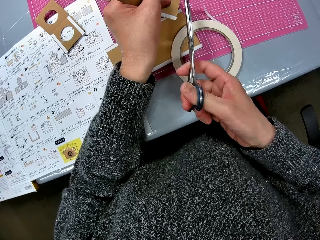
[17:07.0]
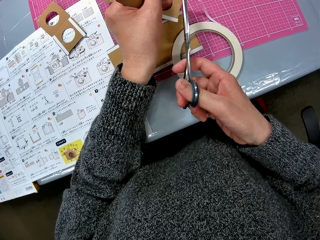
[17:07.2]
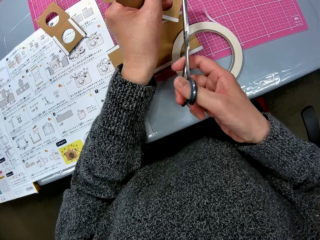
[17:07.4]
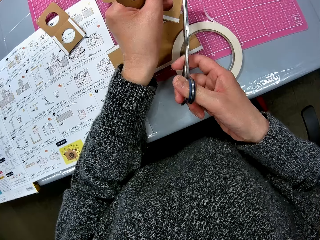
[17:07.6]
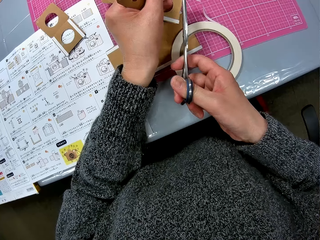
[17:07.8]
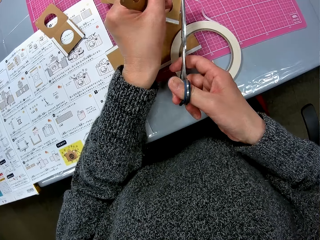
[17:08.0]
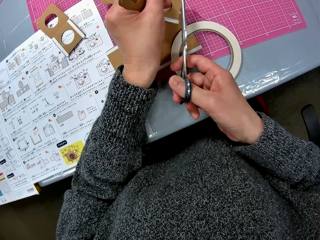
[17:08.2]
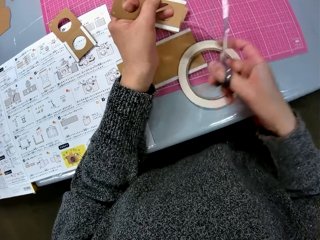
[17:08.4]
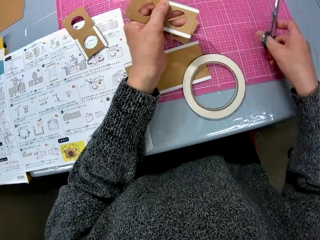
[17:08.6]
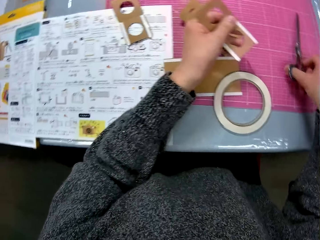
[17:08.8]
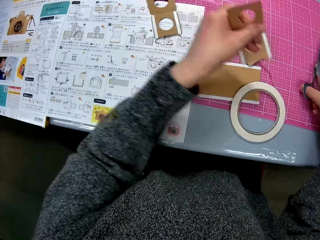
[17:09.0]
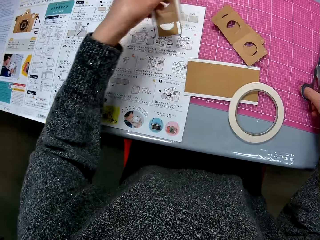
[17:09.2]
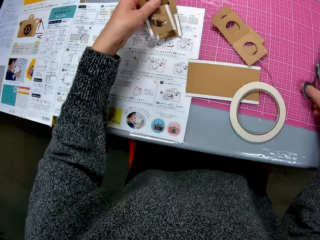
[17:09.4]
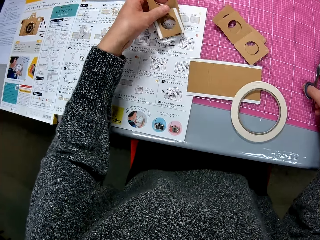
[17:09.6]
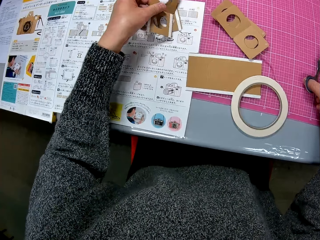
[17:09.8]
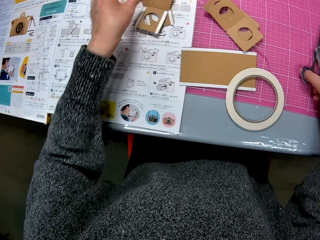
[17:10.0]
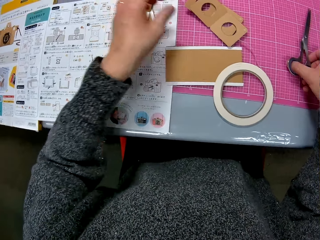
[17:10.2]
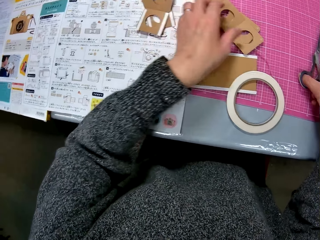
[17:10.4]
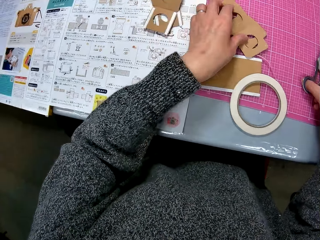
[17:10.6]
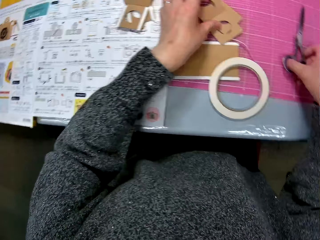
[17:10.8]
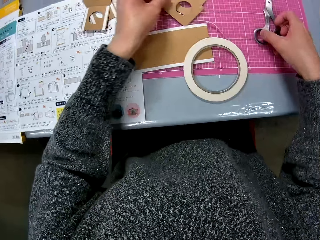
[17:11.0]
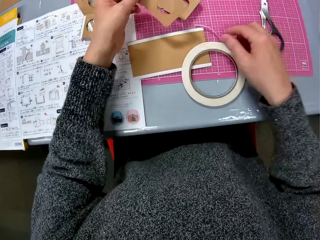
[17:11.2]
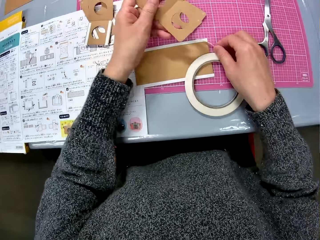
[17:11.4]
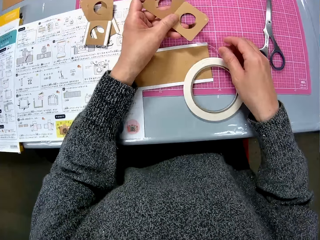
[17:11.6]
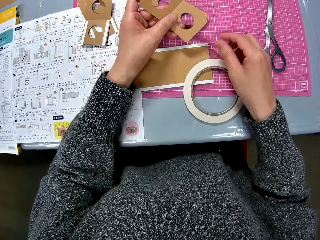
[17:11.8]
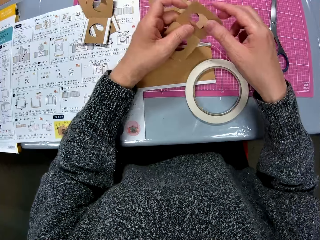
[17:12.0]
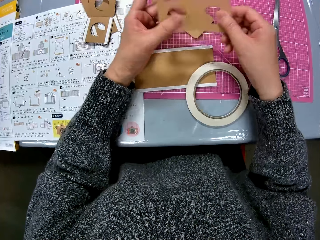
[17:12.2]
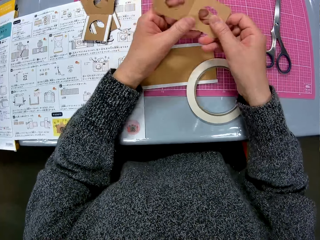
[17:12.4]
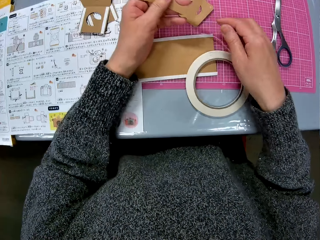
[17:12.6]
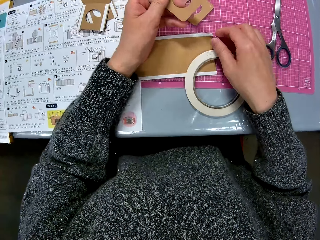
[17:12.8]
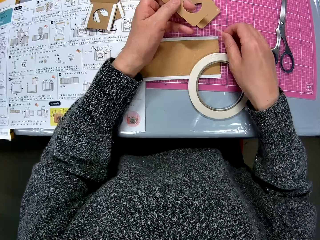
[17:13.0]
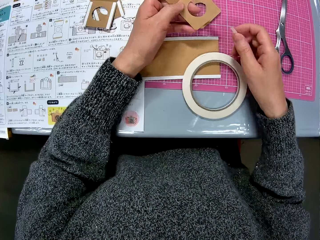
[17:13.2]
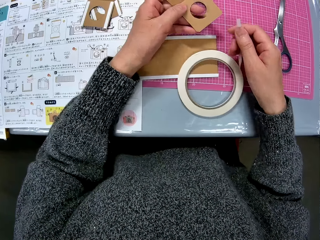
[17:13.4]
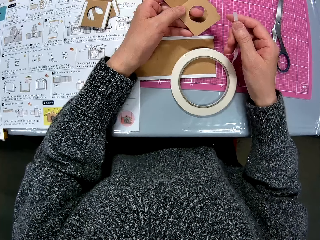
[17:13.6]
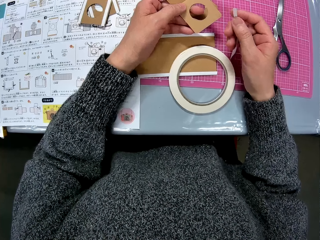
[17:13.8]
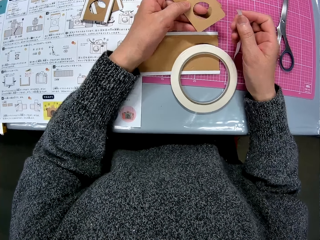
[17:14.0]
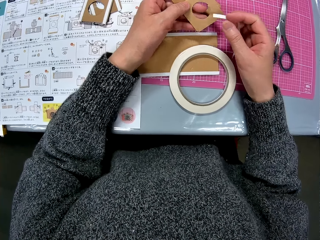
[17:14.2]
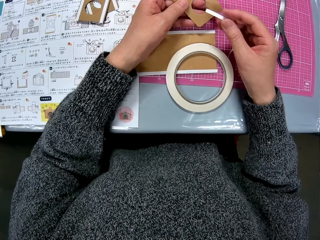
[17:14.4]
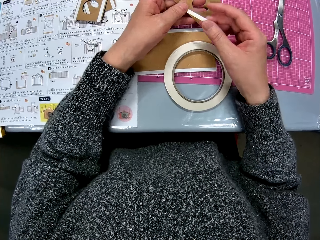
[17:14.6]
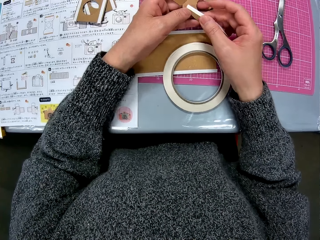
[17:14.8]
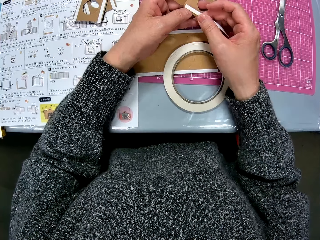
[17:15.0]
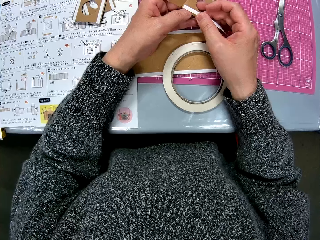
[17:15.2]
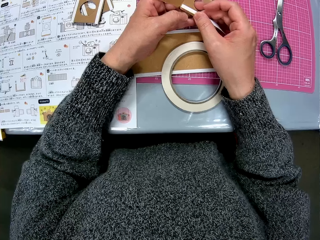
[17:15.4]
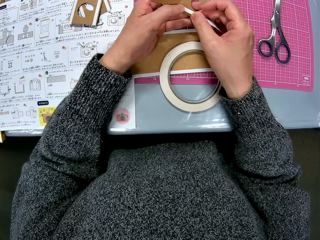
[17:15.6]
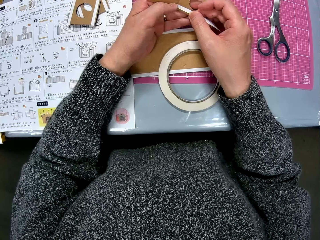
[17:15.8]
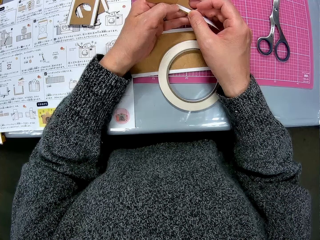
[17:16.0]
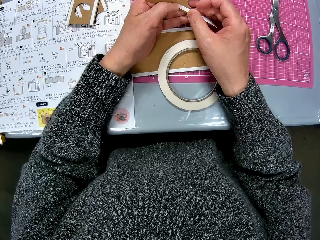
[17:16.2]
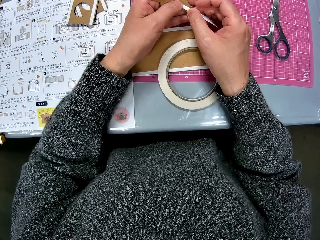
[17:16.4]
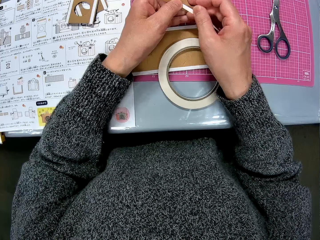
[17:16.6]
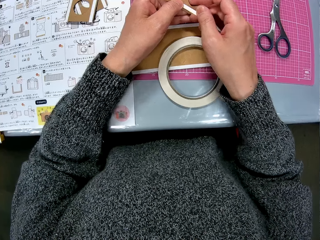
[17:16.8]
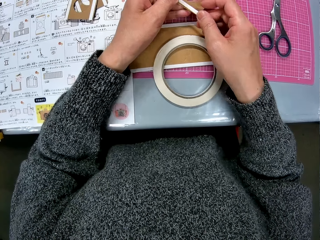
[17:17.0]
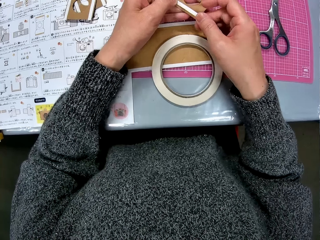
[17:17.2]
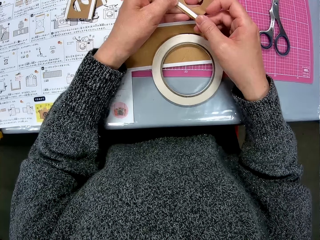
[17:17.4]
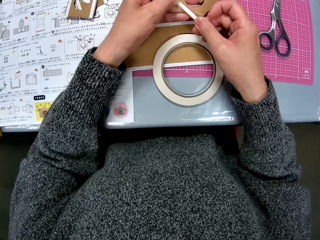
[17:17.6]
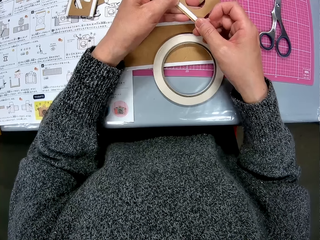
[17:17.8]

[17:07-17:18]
The camera wearer cuts the cello tape on the cardboard with the scissors in her right hand. She moves her hand forwards, places the scissors on the cutting mat, and moves her hand forwards. She drops the fifth cardboard on the table. She moves her hand towards the cardboard piece. She picks up the sixth cardboard from the sheet with her hand. She moves her hand towards the tape. She turns the cardboard piece. She holds the piece with both hands. She adjusts the cardboard in her hands. She lowers her hand towards the tape. She pulls on the piece of tape with her hand. She places the cello tape on the cardboard.

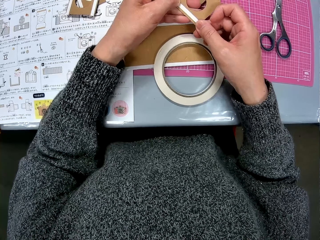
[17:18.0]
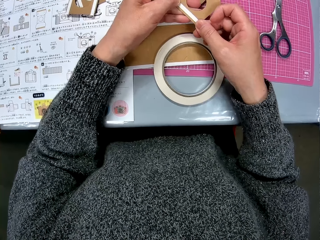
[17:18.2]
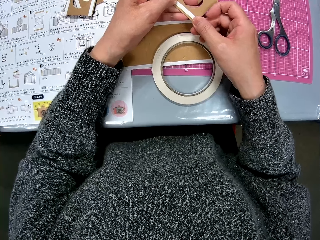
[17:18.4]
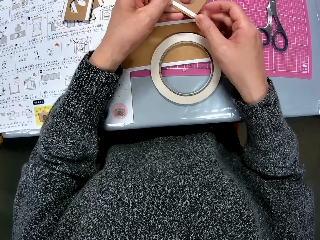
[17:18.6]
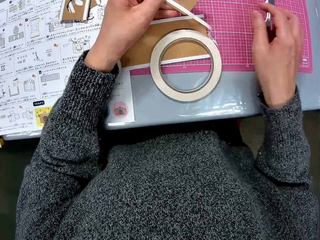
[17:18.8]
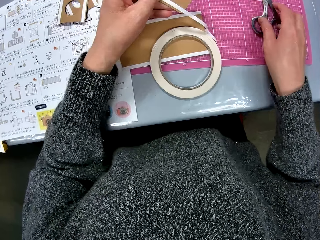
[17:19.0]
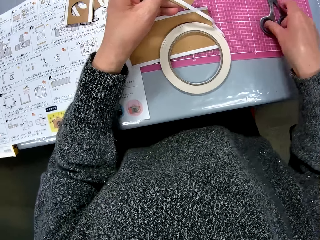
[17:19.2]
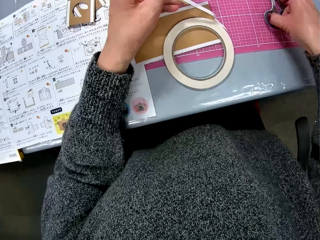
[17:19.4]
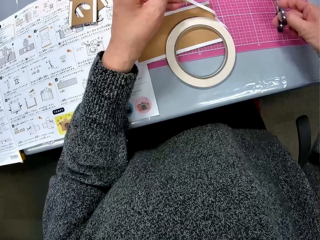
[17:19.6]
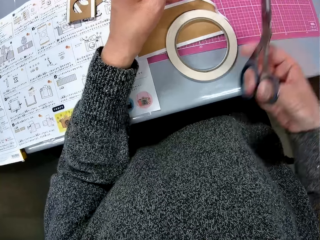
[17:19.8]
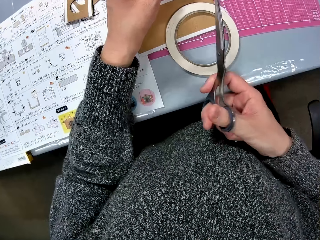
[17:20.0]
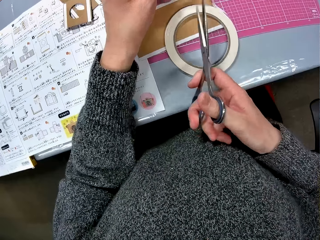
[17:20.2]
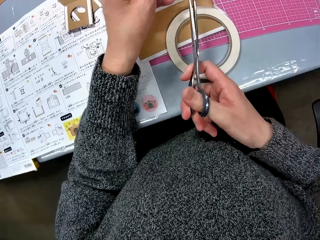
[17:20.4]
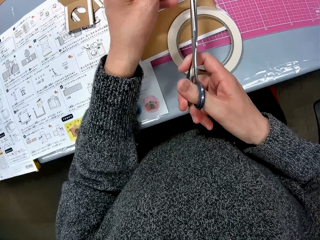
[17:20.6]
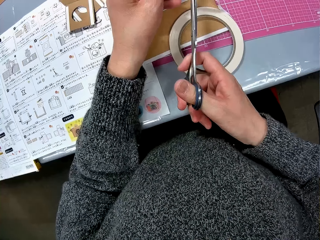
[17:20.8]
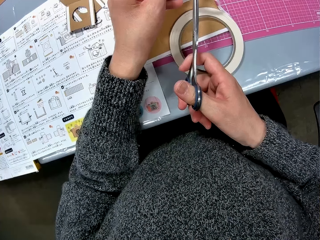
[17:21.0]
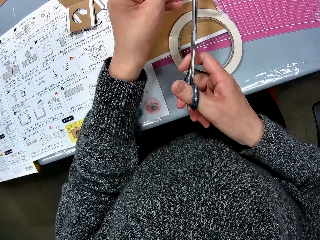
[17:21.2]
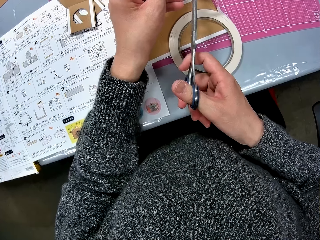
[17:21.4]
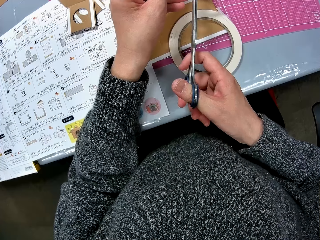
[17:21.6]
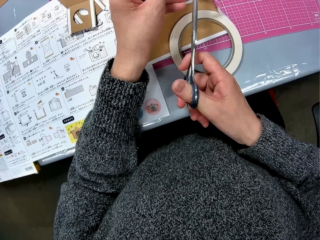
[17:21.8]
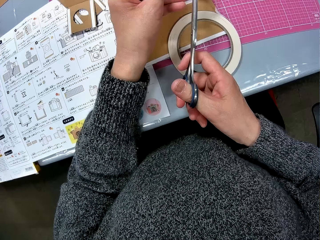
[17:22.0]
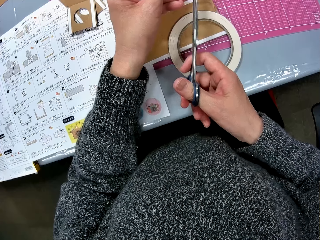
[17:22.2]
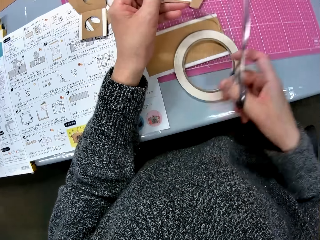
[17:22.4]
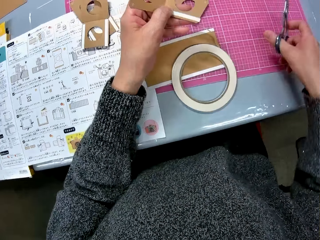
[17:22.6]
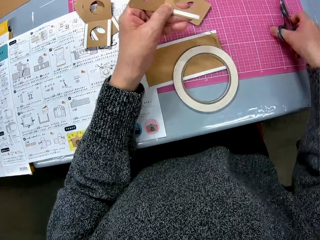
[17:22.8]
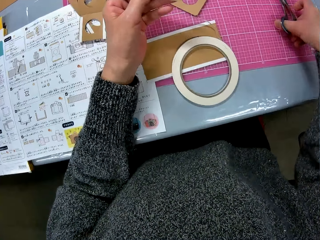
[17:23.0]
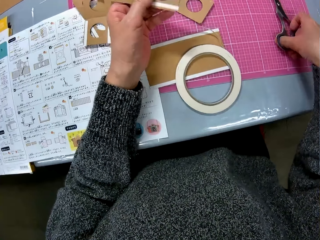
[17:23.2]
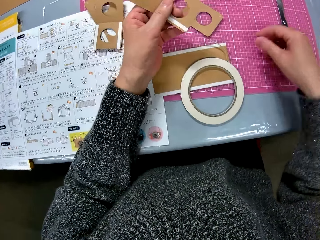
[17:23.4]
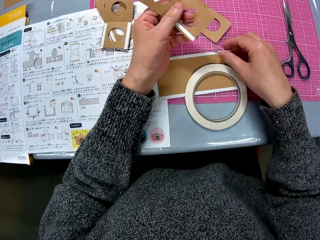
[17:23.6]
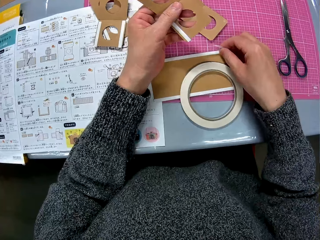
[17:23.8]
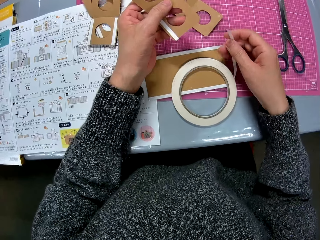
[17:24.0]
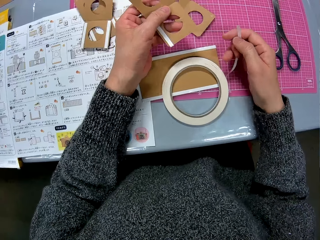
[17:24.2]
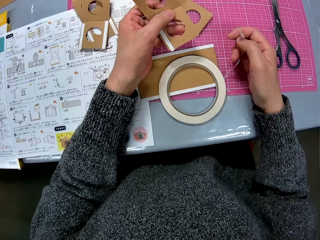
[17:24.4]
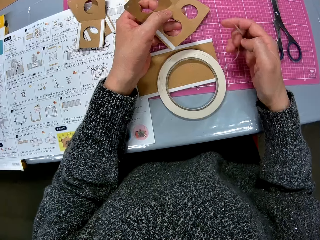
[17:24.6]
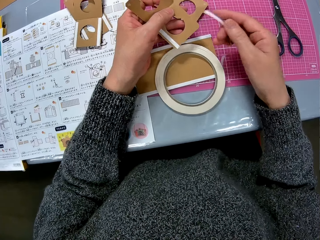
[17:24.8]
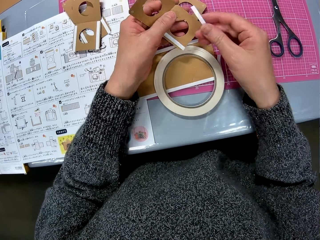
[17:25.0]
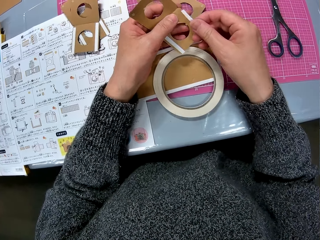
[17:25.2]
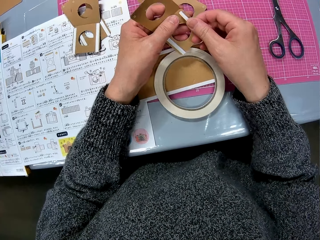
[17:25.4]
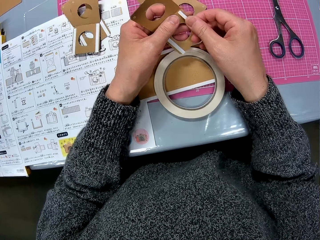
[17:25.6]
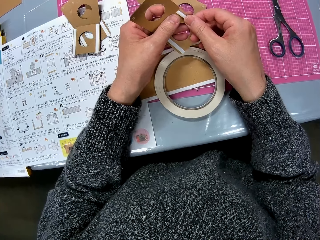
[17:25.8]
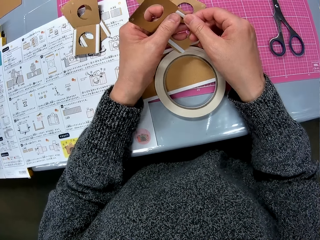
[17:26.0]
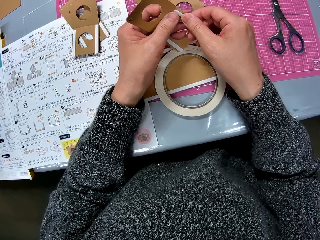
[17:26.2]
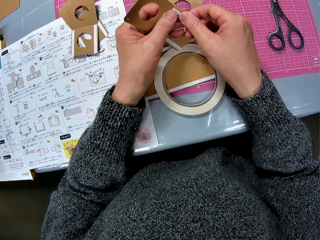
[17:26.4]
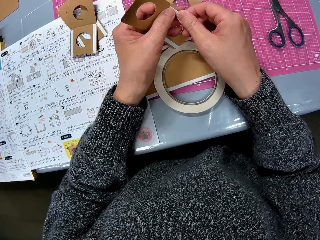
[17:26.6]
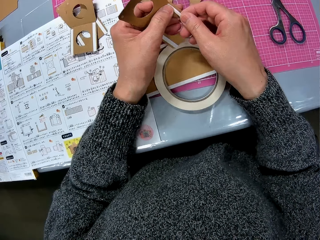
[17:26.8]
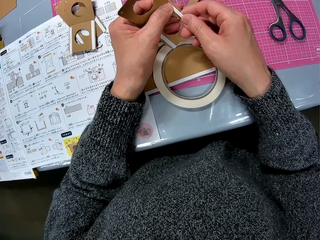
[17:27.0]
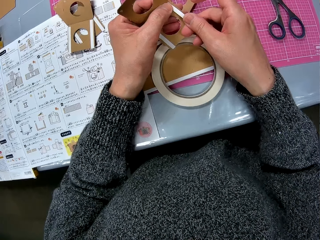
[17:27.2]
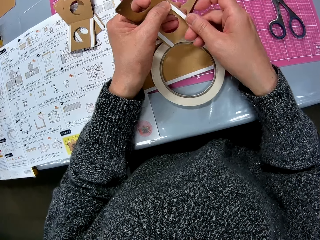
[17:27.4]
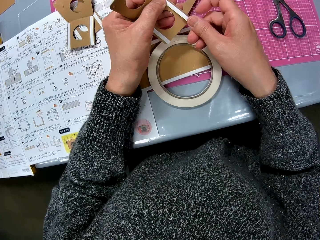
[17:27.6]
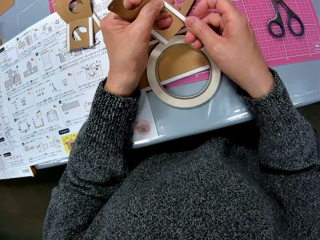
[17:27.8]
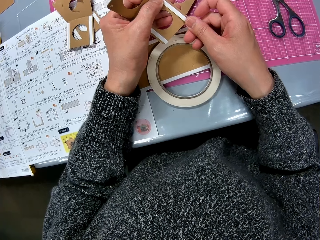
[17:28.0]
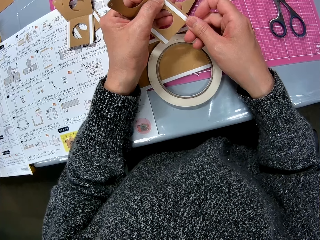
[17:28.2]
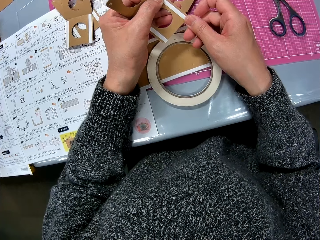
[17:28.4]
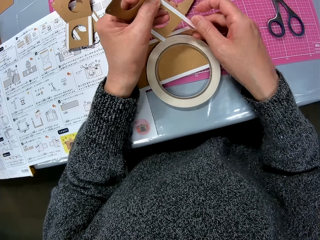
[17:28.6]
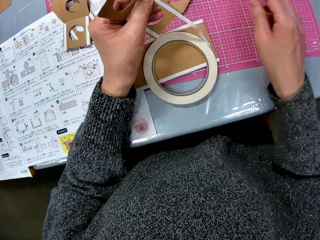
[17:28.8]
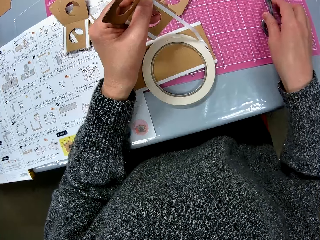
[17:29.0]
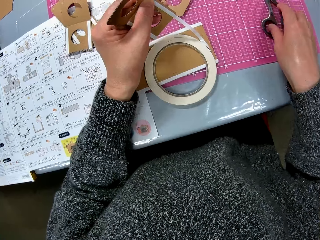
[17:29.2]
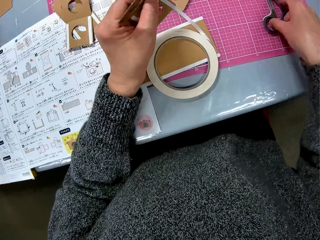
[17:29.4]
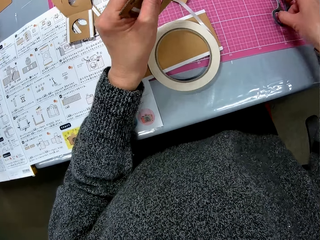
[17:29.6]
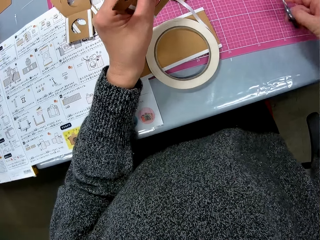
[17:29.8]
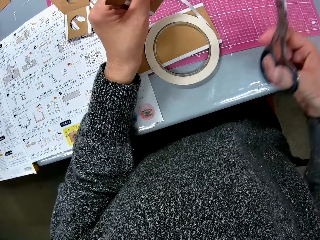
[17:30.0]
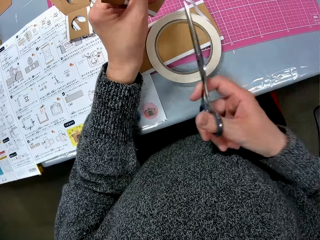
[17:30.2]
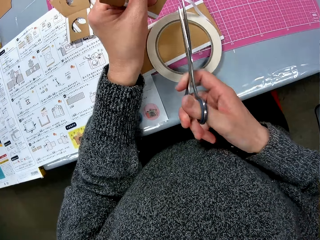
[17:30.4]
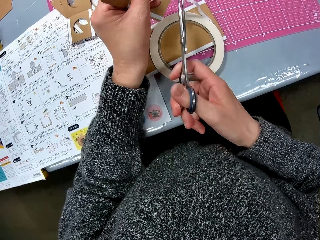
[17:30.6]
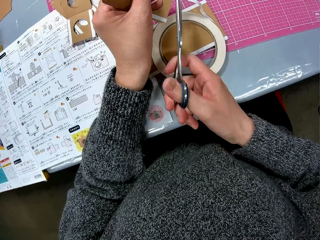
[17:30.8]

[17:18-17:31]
The camera wearer moves her hand backwards. She picks up the scissors from the table with her right hand. She moves the scissors towards her. She cuts the cello tape on the cardboard with the scissors in her right hand. She moves her hand forwards. She places the scissors on the cutting mat. She moves her hand towards the masking tape. She holds the tape with her hand. She pulls on the tape with her hand. She places the cello tape on the same cardboard. She moves her hand towards the scissors. She picks up the scissors from the table with her right hand.
